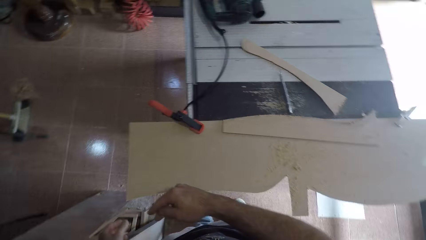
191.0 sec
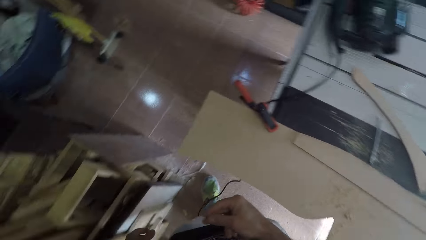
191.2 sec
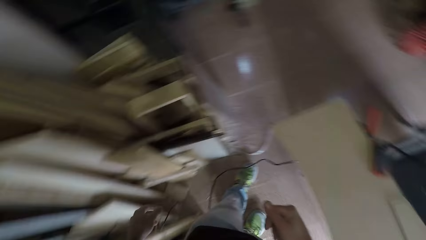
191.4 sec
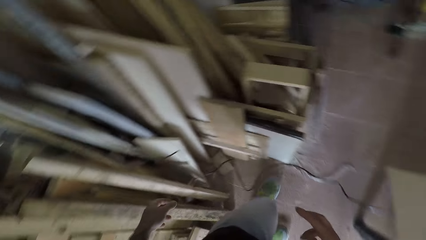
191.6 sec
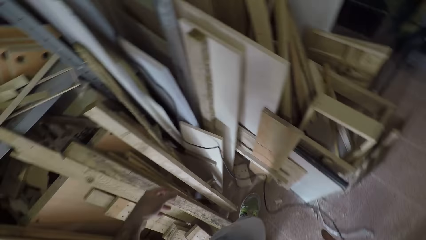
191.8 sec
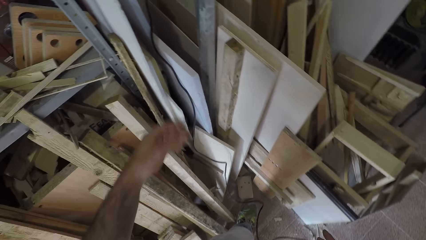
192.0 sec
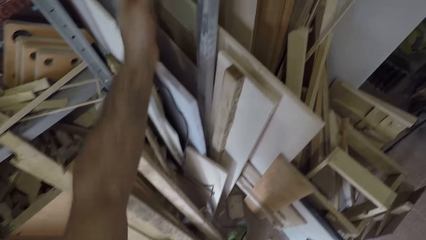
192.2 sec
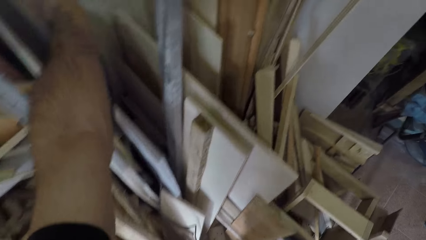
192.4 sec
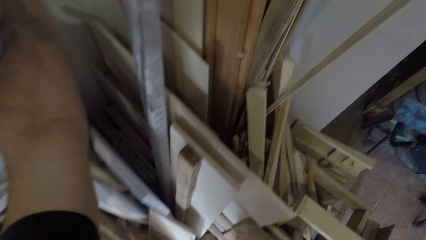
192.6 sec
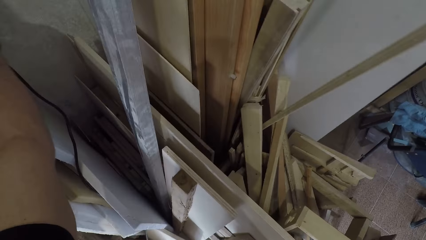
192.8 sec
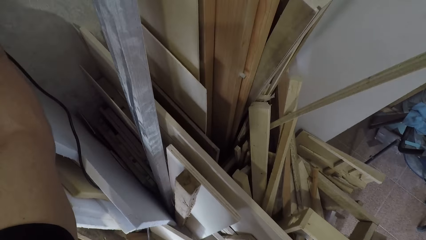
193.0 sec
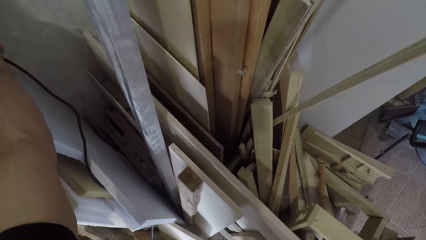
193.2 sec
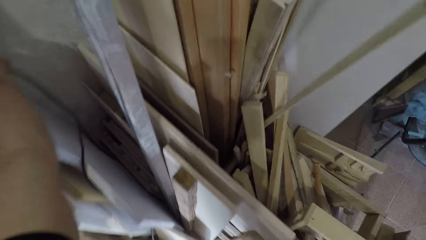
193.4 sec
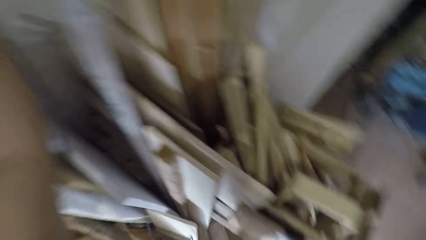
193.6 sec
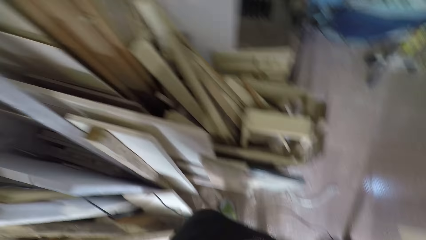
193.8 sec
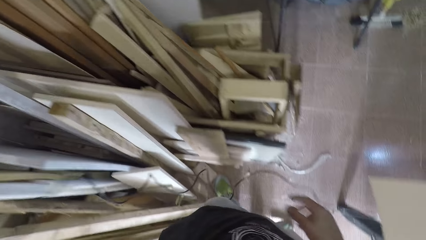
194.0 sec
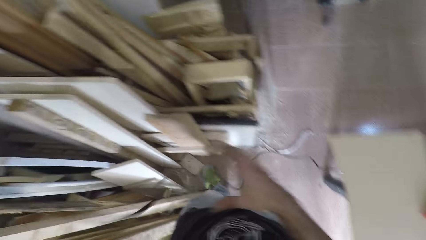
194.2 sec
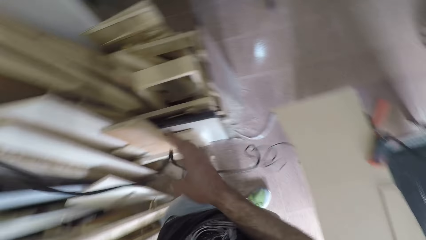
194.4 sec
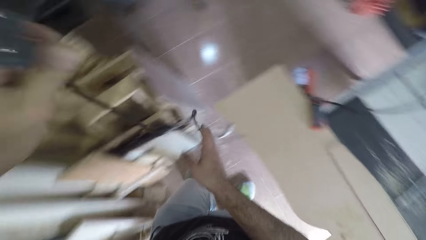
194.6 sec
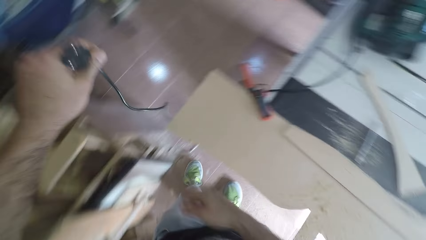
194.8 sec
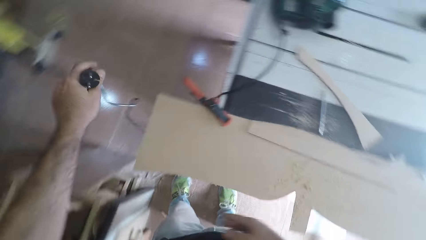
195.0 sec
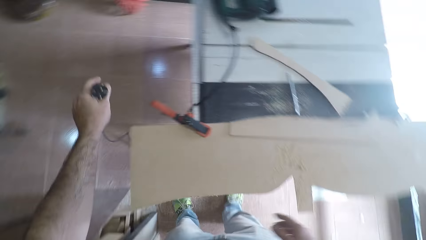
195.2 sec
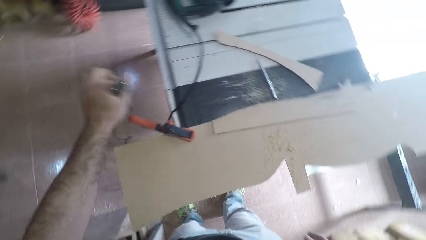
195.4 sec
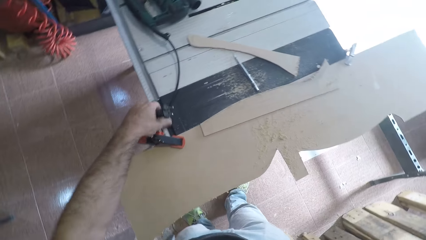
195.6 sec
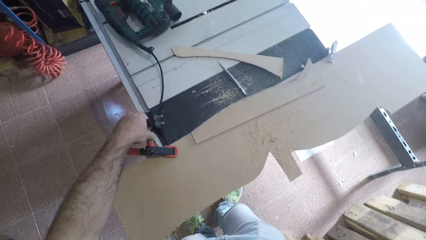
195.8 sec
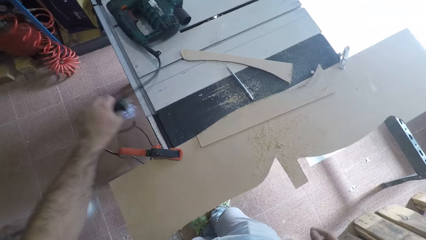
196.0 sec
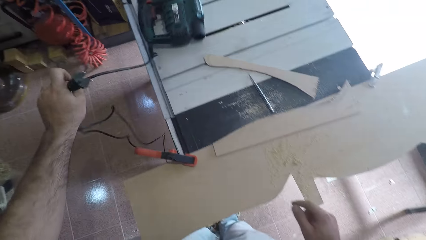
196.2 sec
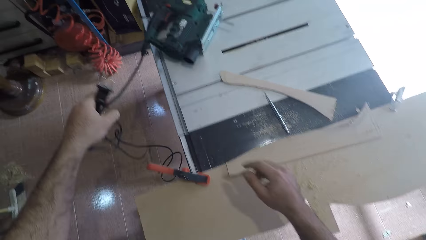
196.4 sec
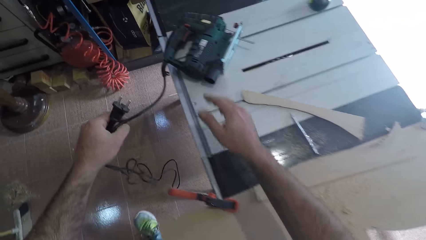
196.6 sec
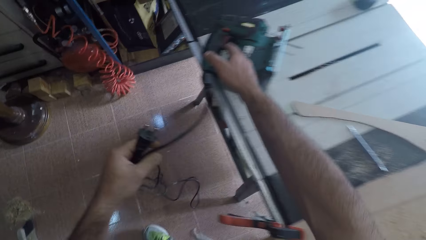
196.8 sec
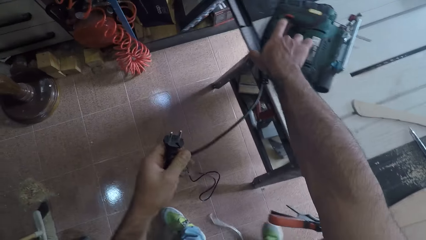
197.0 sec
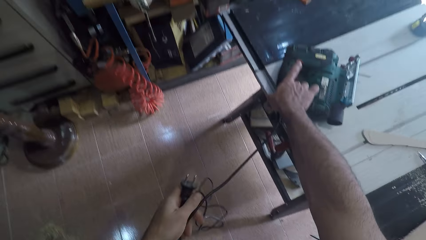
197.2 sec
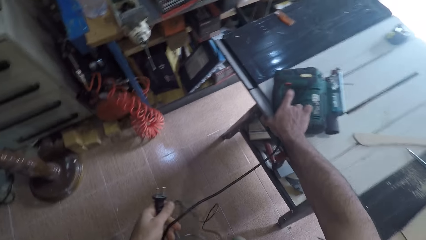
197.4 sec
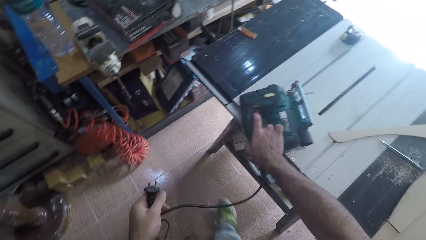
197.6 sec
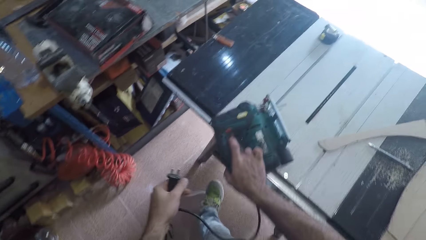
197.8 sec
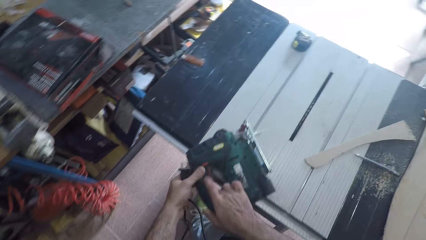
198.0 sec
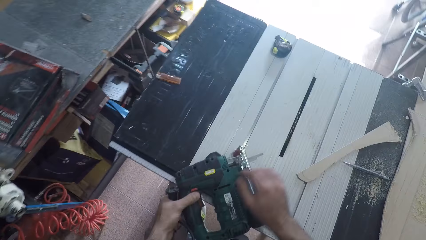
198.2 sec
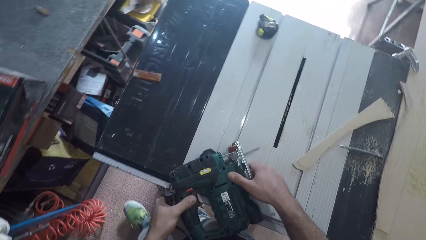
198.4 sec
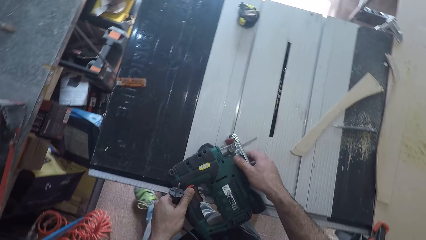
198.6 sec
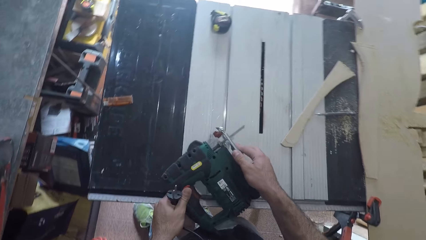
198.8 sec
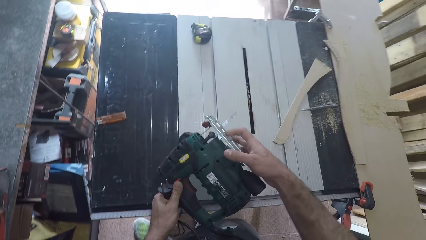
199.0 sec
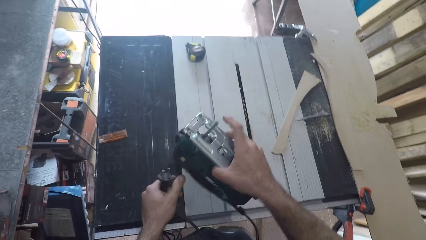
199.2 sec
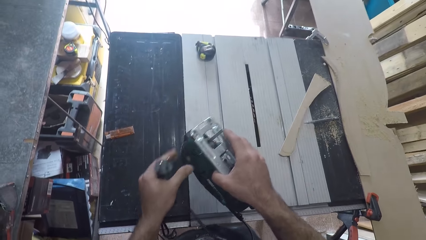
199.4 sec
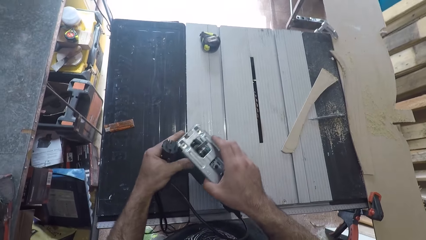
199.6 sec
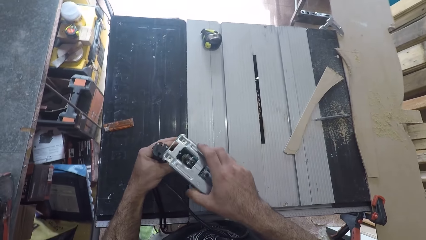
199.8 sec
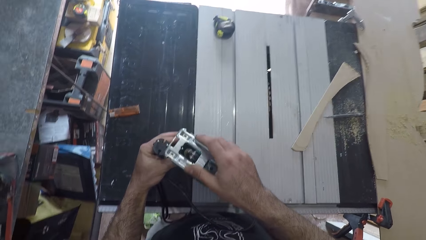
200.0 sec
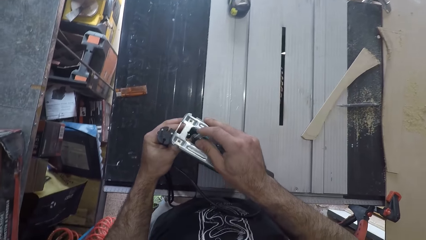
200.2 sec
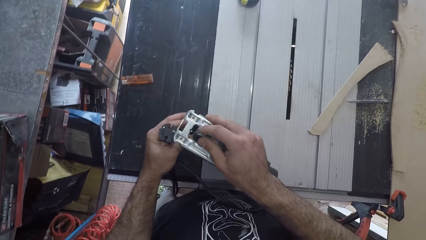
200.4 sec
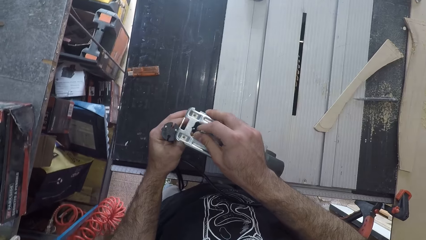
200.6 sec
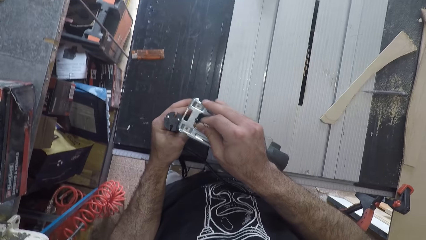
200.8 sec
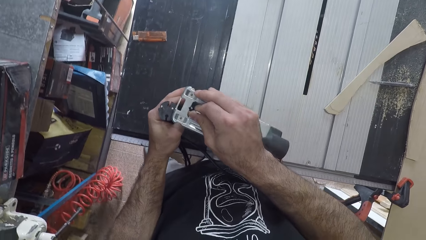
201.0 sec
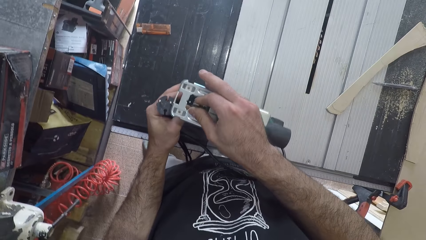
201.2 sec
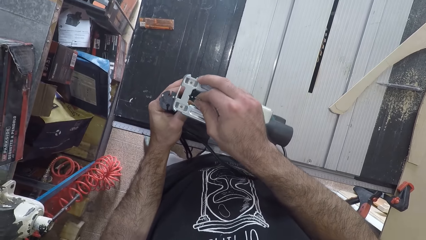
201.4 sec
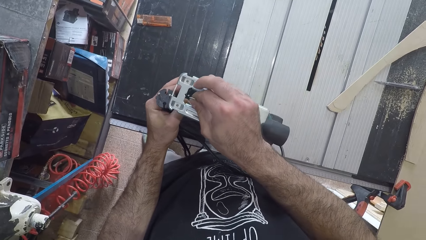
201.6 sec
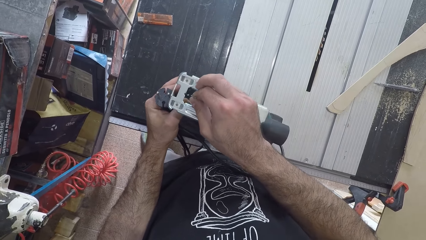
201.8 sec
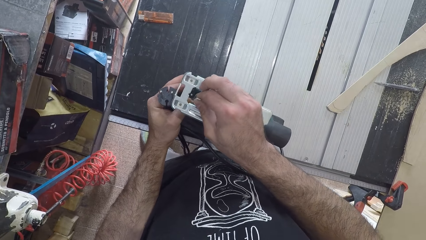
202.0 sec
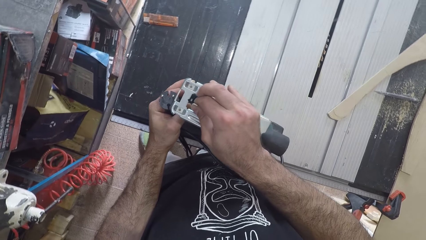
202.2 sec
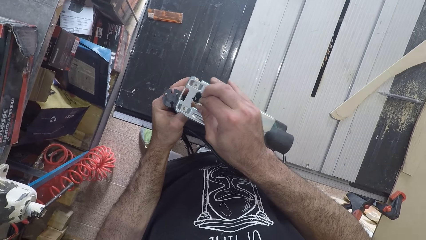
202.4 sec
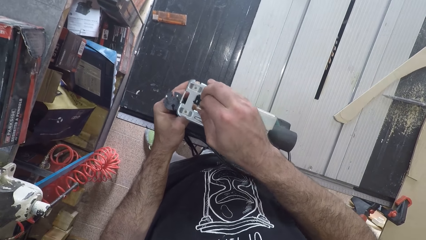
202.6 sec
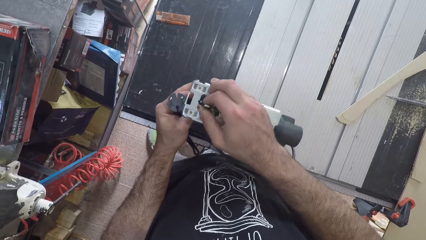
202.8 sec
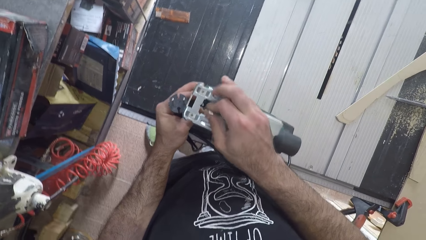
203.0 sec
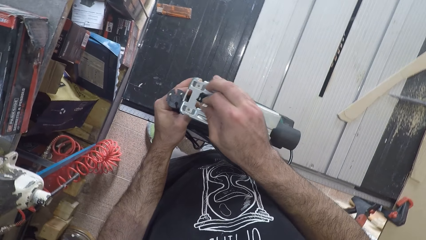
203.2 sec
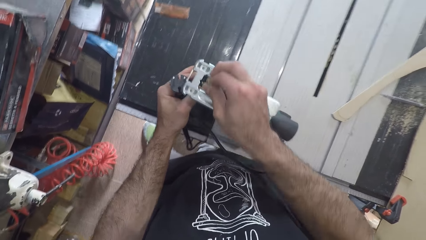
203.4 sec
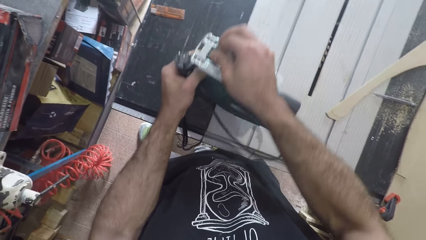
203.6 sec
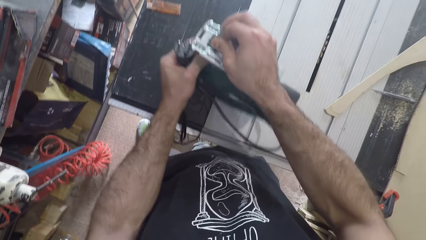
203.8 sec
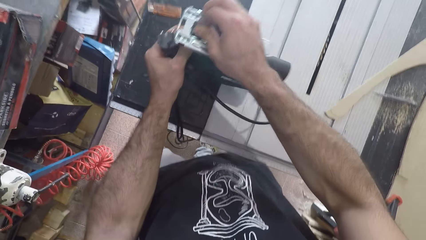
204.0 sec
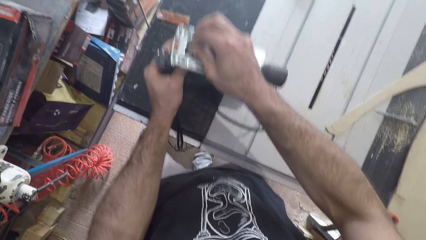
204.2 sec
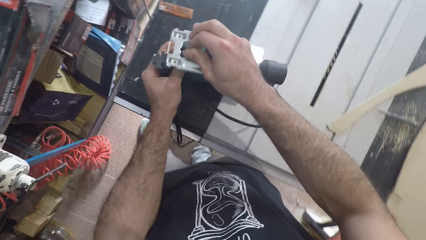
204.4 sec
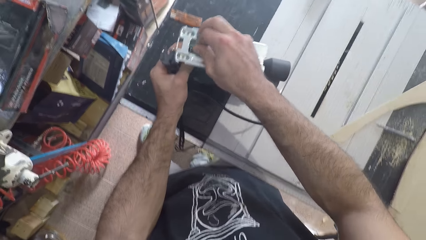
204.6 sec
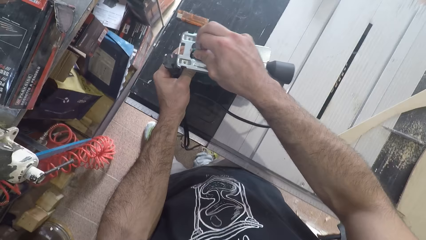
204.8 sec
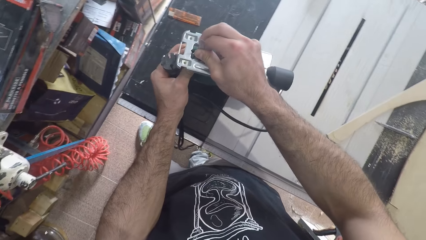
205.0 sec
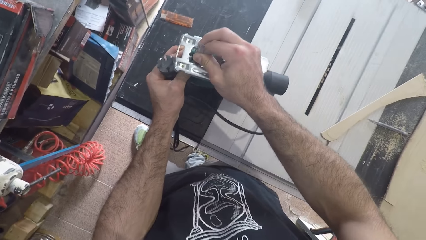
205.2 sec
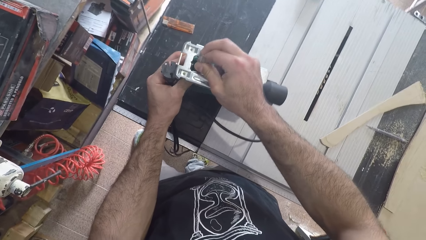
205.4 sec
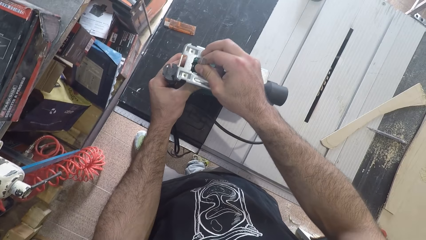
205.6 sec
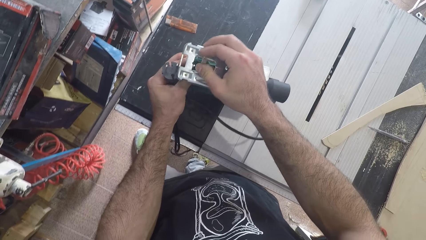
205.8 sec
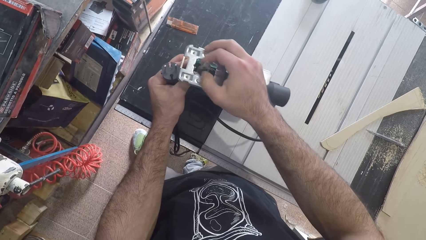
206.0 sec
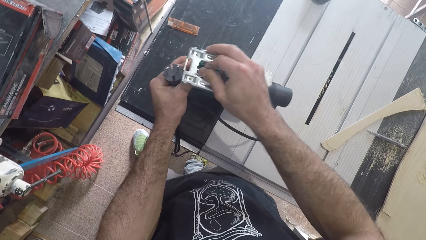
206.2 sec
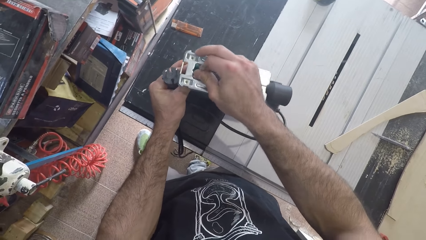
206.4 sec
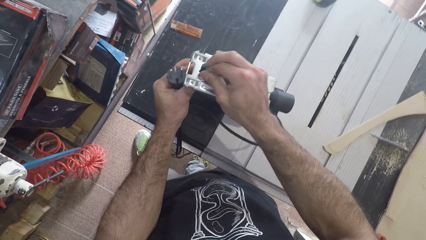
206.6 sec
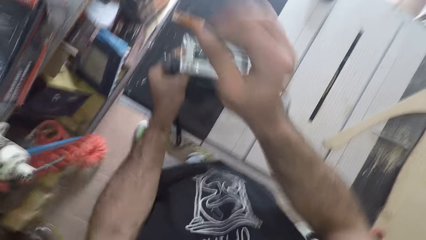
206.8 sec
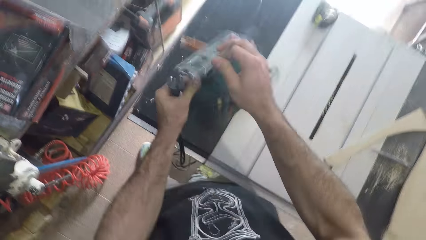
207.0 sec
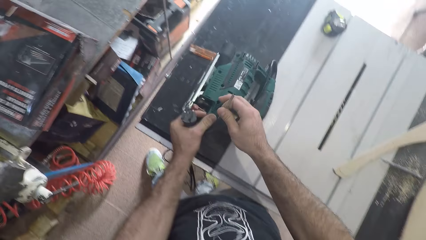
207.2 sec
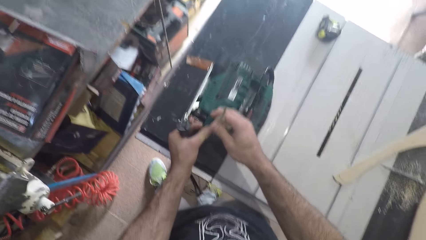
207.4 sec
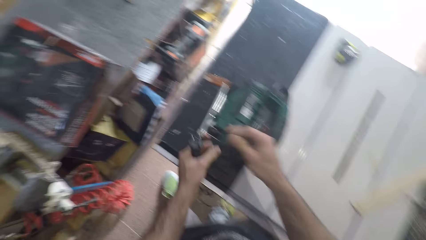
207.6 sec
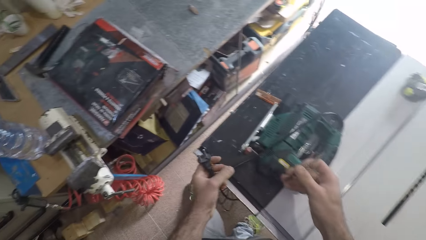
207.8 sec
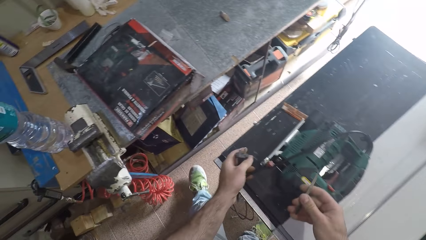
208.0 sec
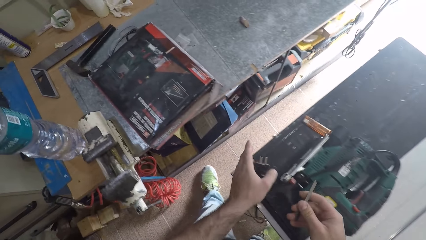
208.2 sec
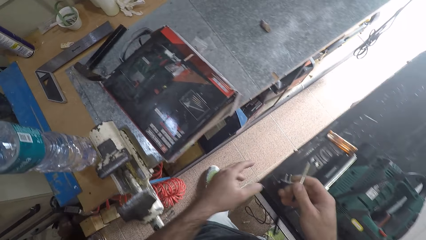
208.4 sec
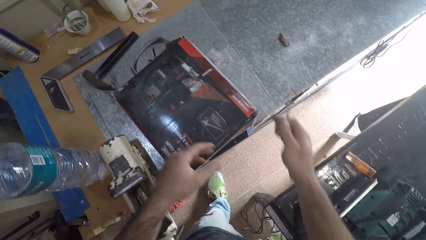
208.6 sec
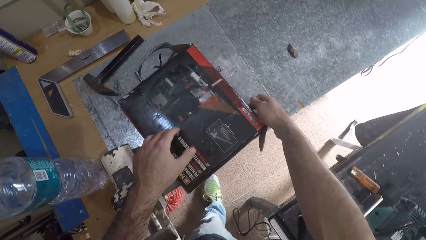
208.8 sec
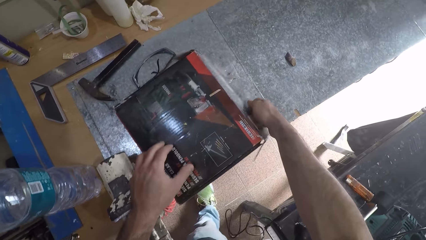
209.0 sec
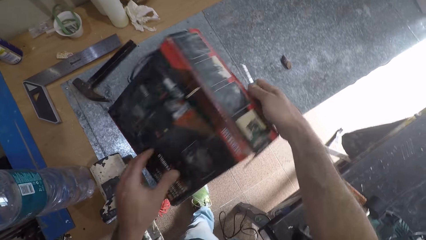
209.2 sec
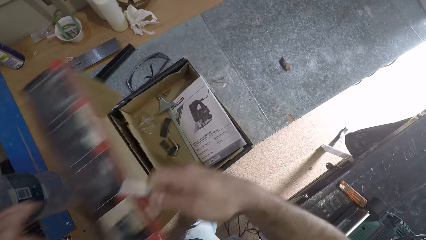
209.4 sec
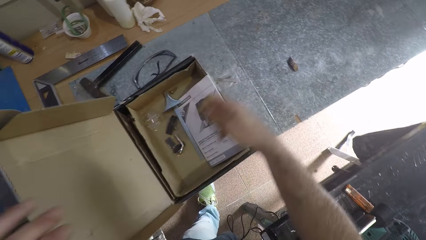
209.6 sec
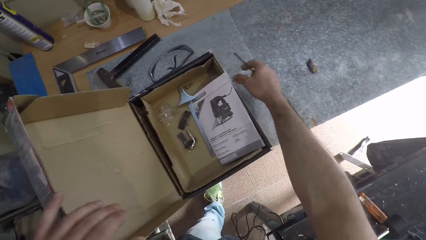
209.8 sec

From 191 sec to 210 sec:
The camera wearer removes the plug of the saw machine from the socket with his left hand. He holds the wire of the saw machine with his left hand. He holds the saw machine with his right hand. He takes the speed jigsaw. He walks around the workshop. He holds the saw machine with his hands. He holds a drill bit. He removes the saw blade from the saw machine with his right hand. He removes the drill bit. He walks around the workshop. He drops the plug of the saw machine on the table. He opens a carton.
